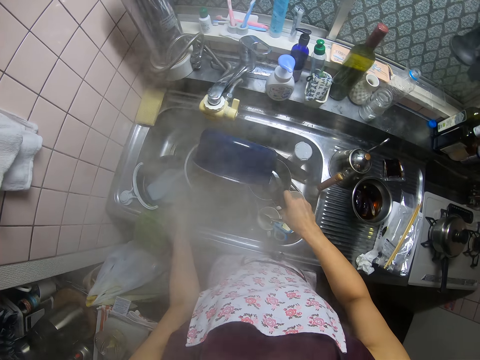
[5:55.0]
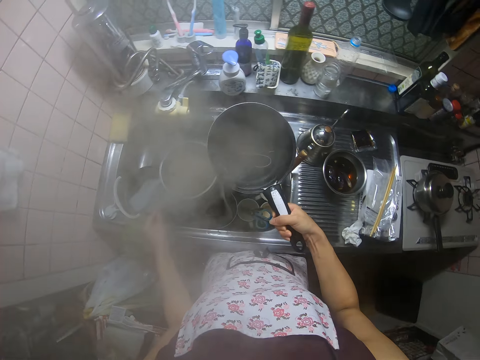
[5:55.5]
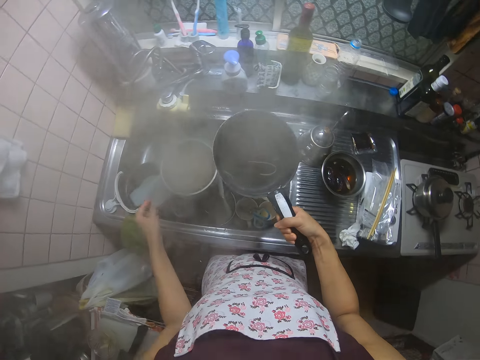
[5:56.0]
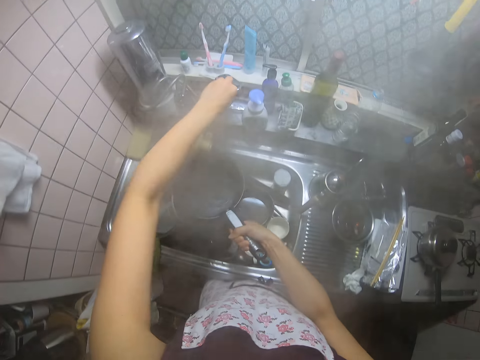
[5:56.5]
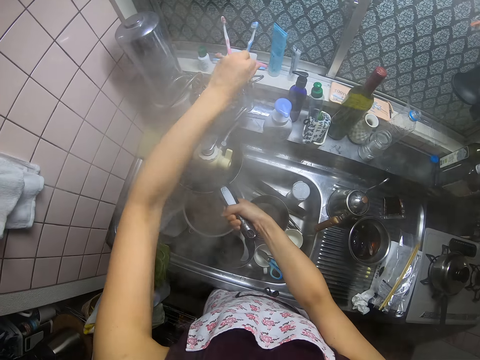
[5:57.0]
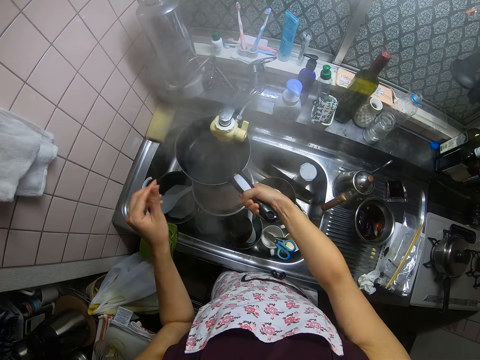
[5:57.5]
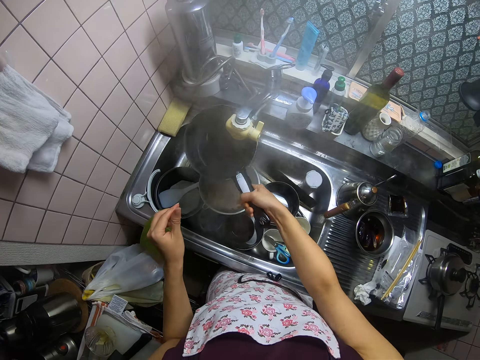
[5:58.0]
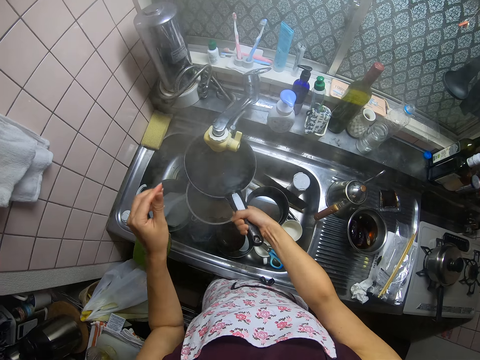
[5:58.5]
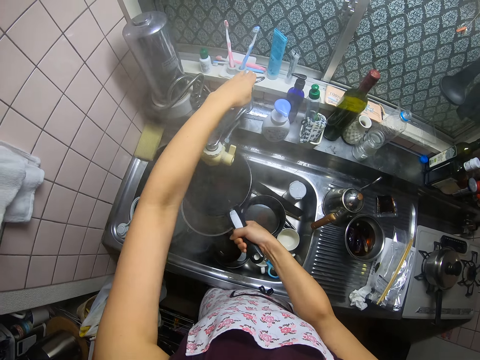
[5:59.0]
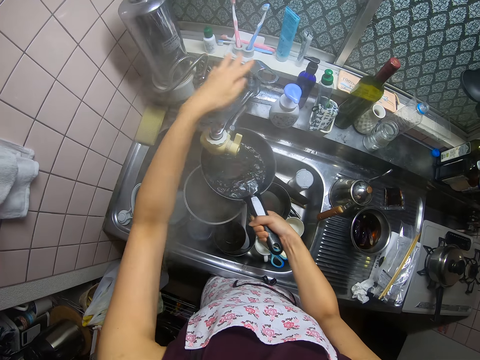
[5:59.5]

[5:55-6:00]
The camera wearer removes the cooking pan from the sieve. They stare at the sink. They open the sink tap into the pot. They rinse the cooking pan with water in the sink. They close the sink tap.

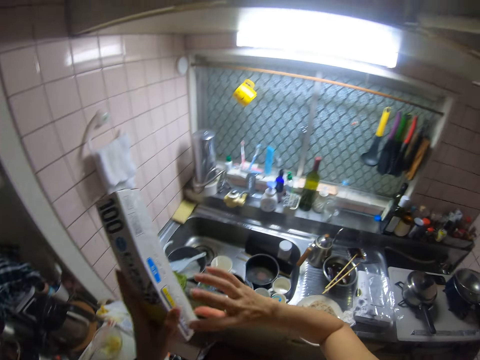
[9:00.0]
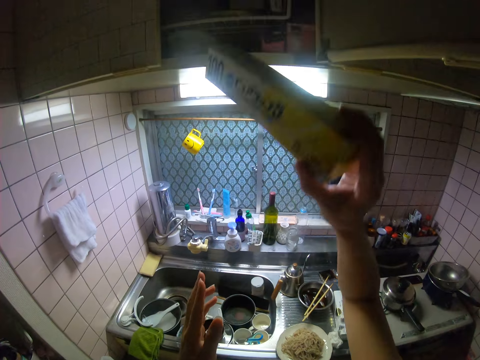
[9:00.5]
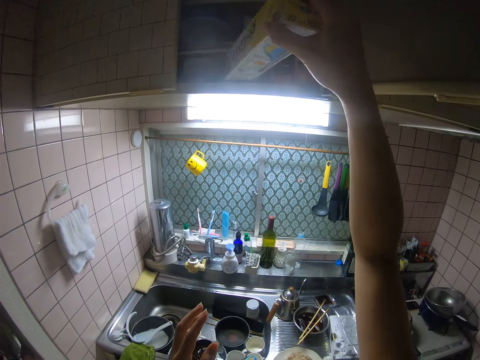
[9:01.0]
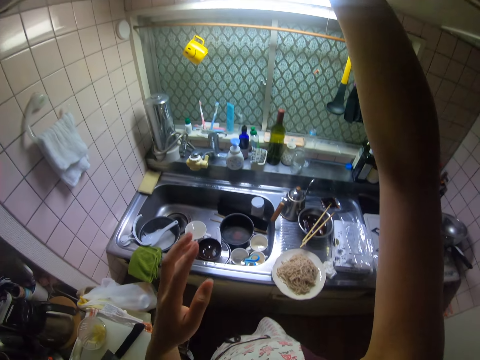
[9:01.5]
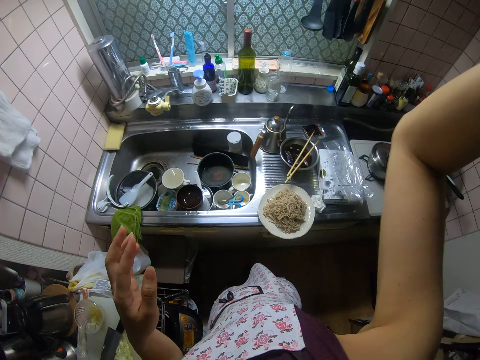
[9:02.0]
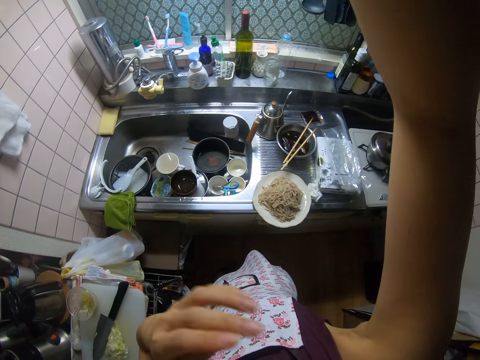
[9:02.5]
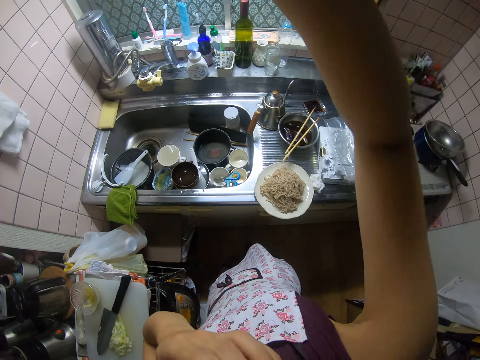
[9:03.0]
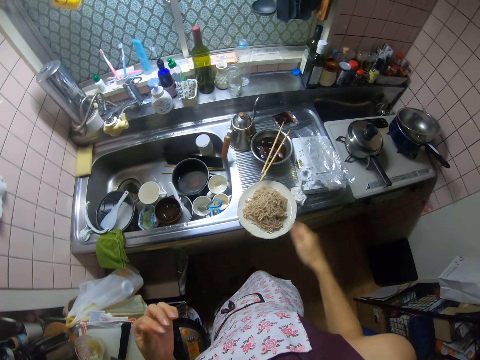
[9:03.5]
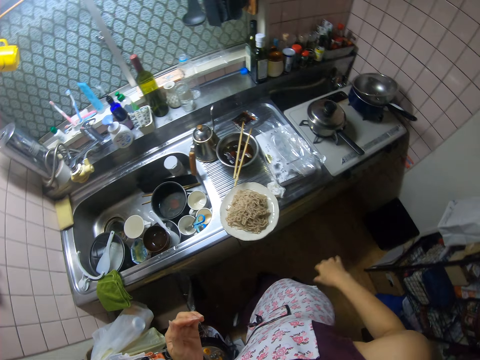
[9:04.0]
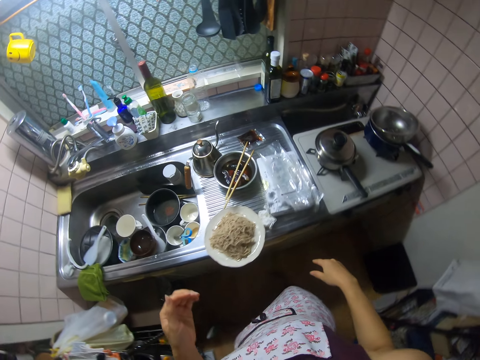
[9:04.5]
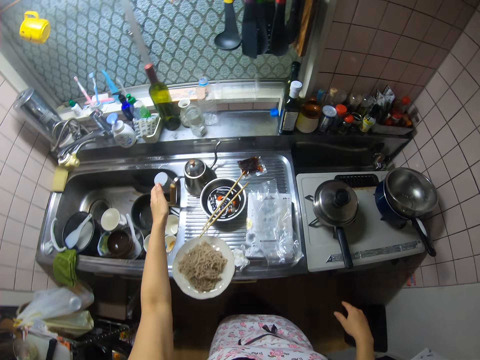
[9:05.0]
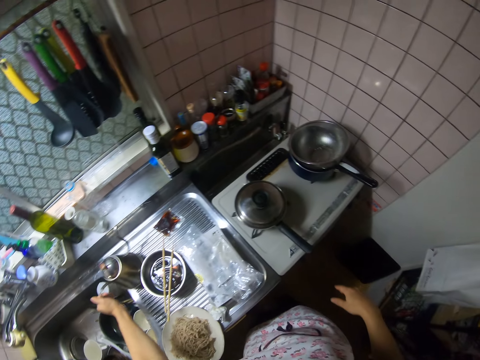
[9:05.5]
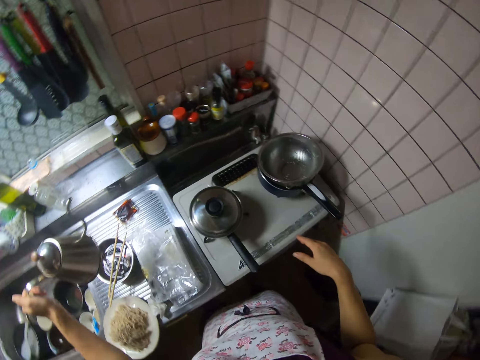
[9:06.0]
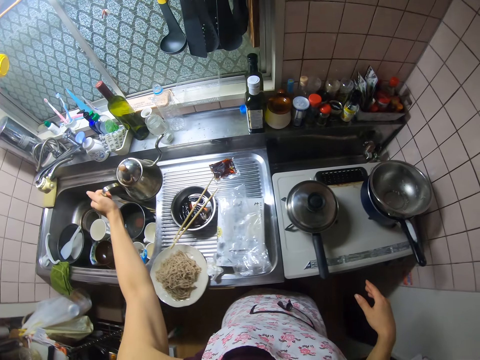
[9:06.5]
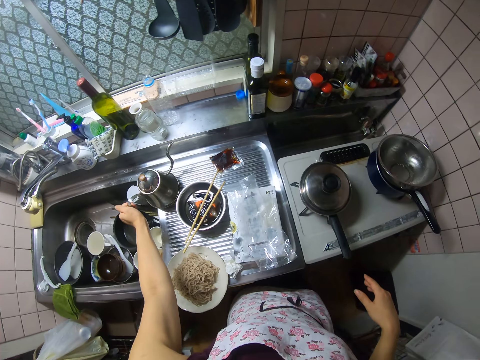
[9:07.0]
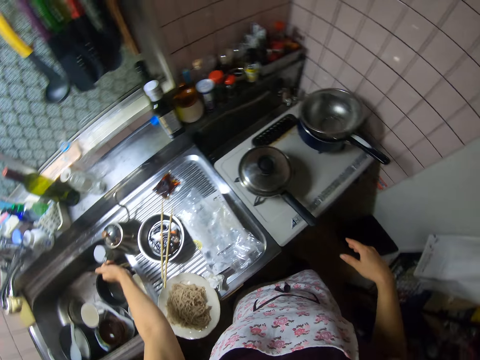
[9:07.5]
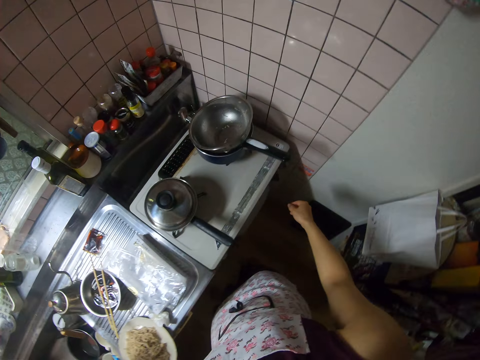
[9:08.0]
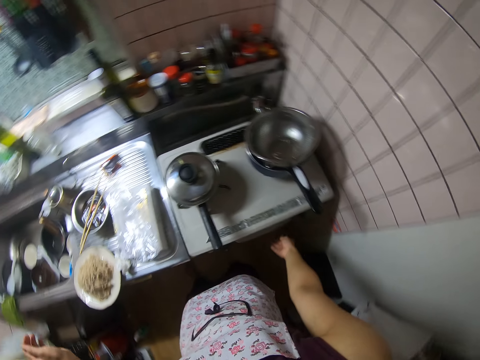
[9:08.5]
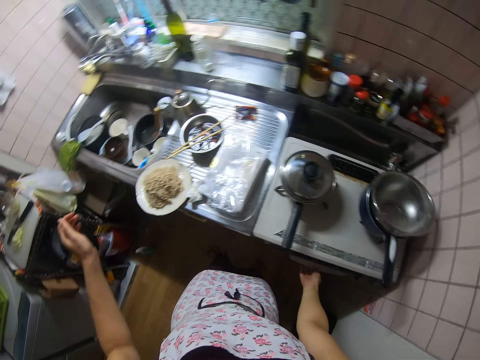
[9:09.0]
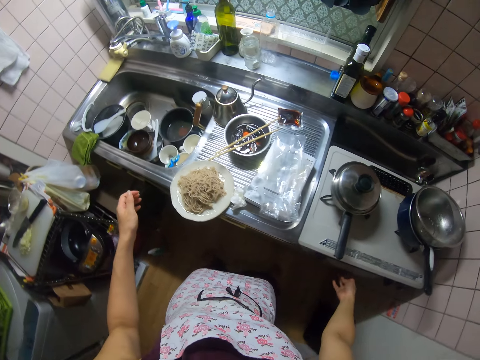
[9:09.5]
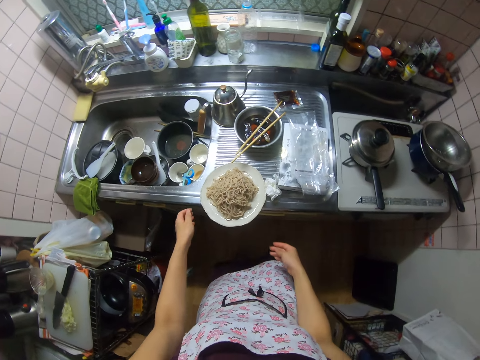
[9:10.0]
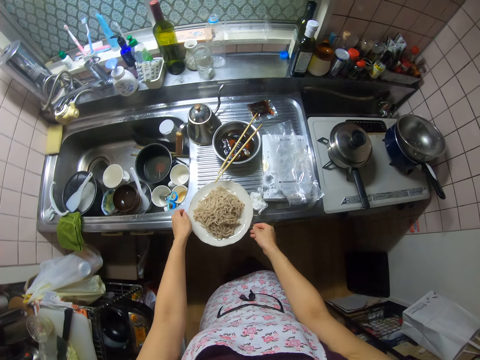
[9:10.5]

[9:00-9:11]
The camera wearer puts the pallet wrap pack back in the top shelf. They move the hand. They pick up the kettle from the sink. They put the kettle back on the sink. They open the oven, close the oven and leave the oven.

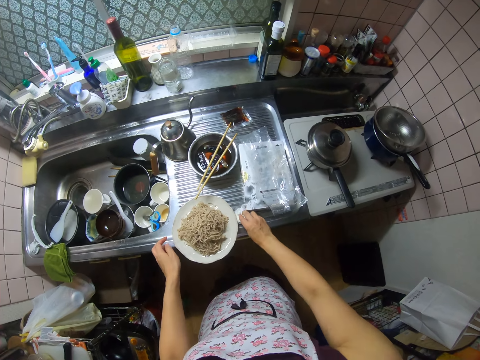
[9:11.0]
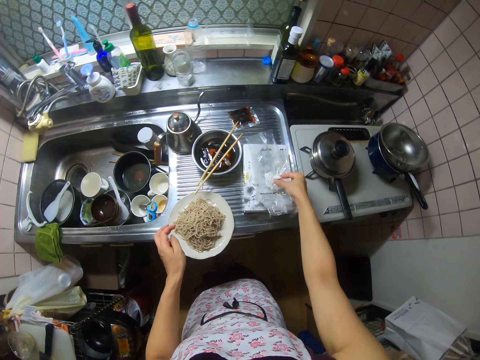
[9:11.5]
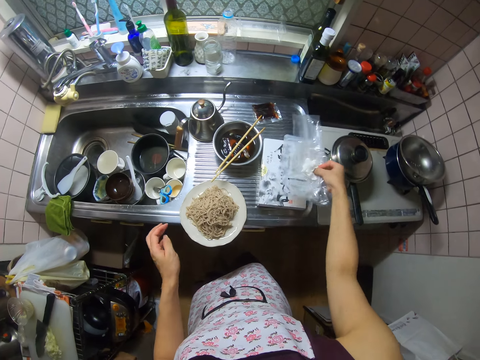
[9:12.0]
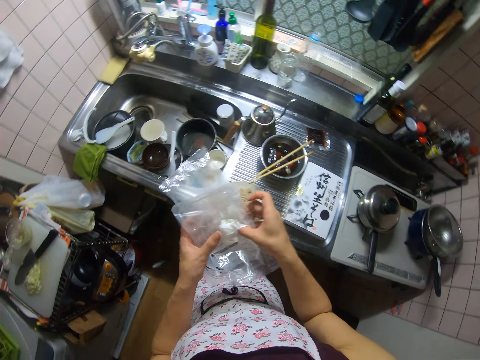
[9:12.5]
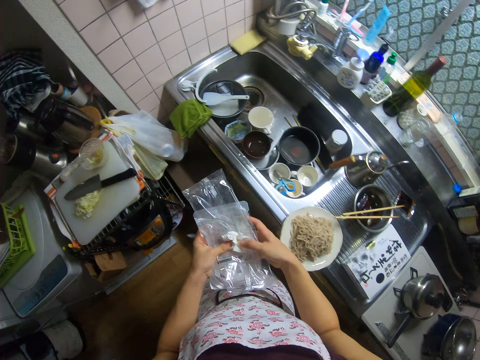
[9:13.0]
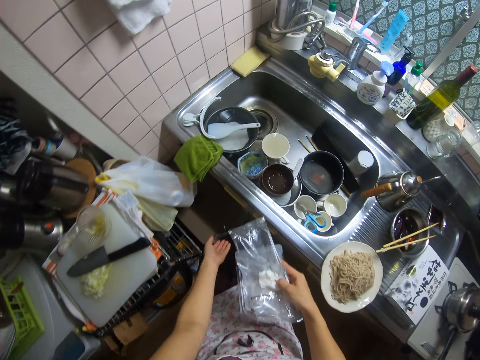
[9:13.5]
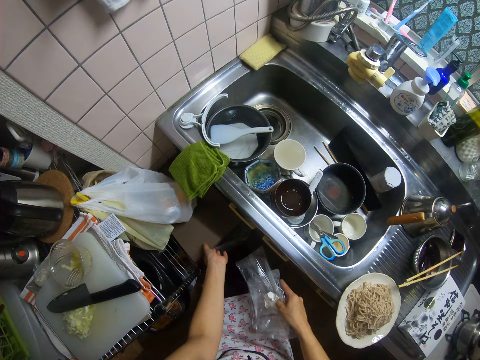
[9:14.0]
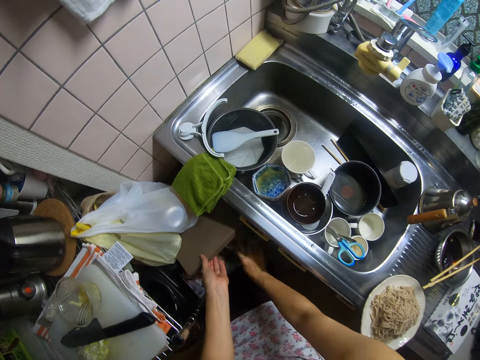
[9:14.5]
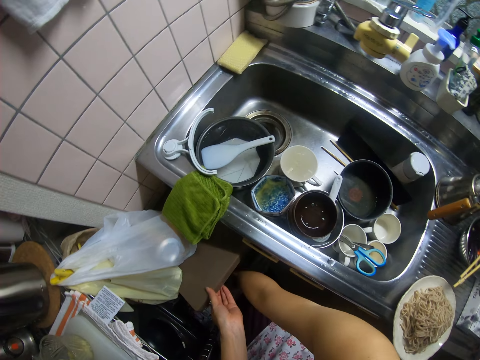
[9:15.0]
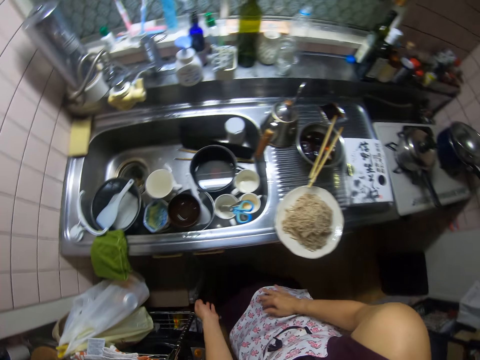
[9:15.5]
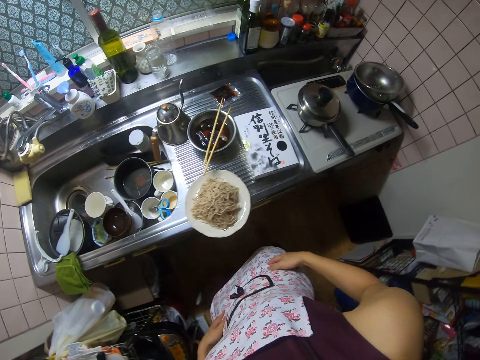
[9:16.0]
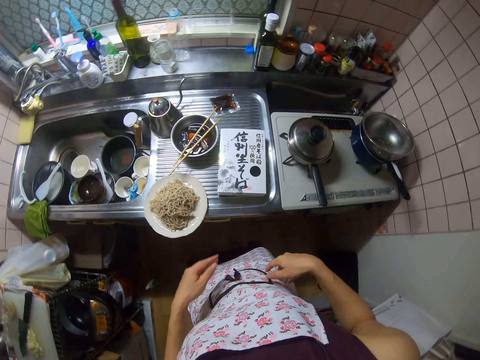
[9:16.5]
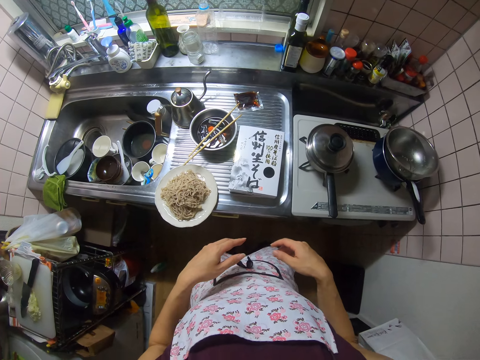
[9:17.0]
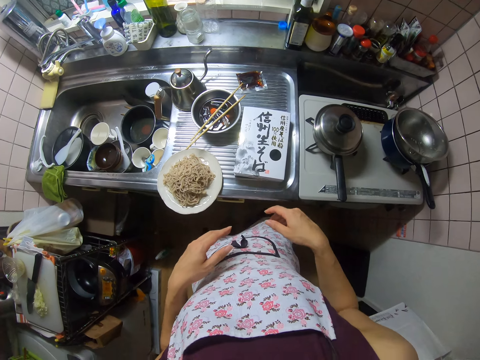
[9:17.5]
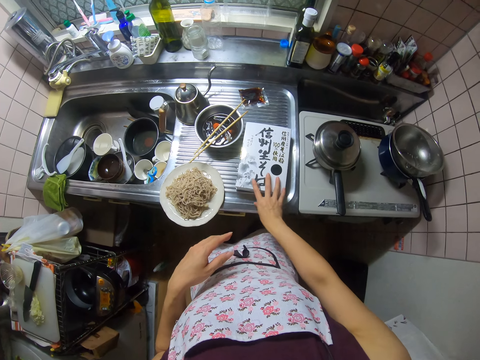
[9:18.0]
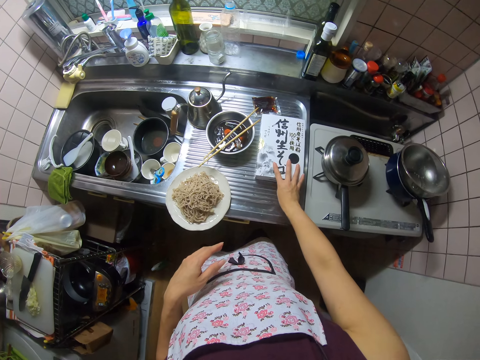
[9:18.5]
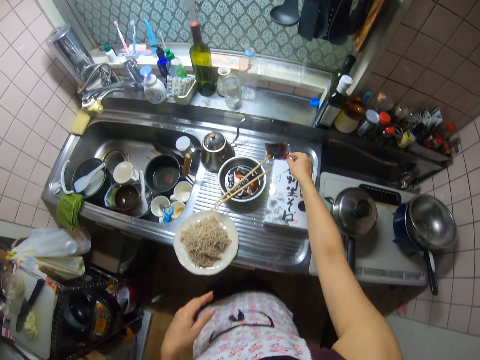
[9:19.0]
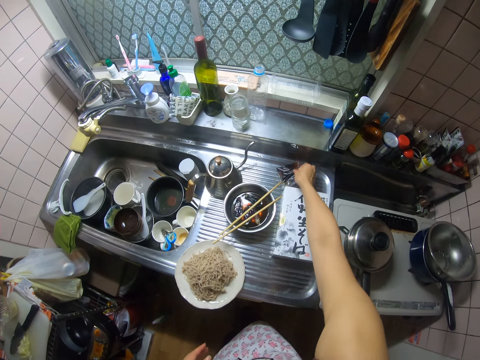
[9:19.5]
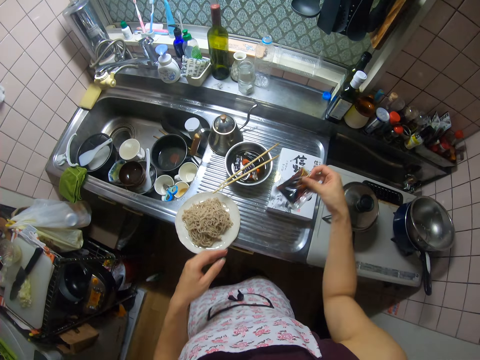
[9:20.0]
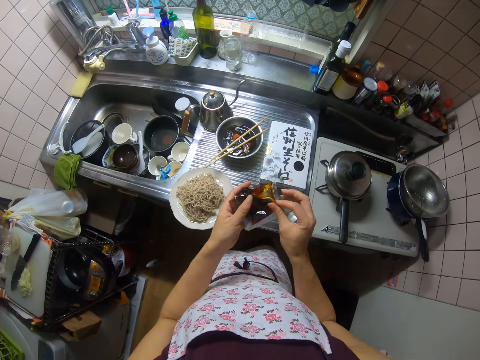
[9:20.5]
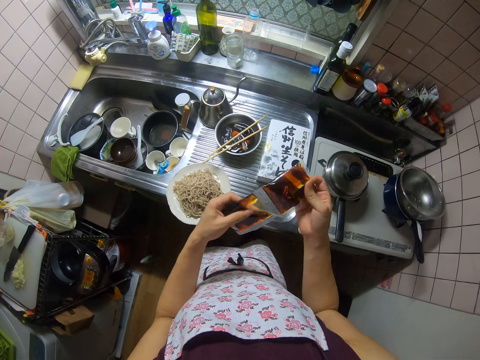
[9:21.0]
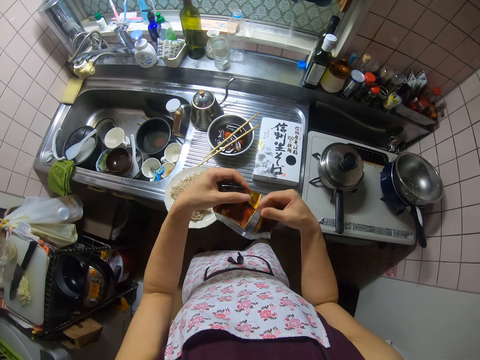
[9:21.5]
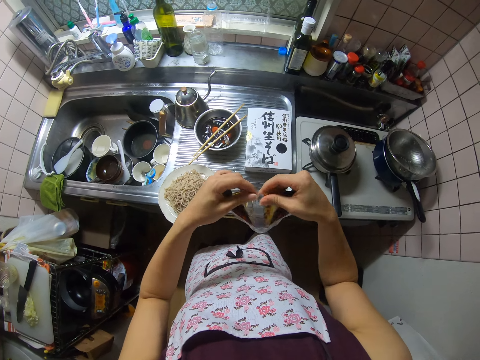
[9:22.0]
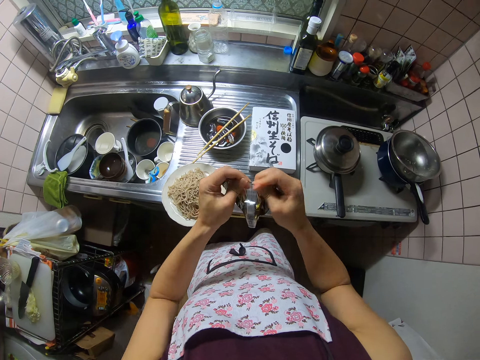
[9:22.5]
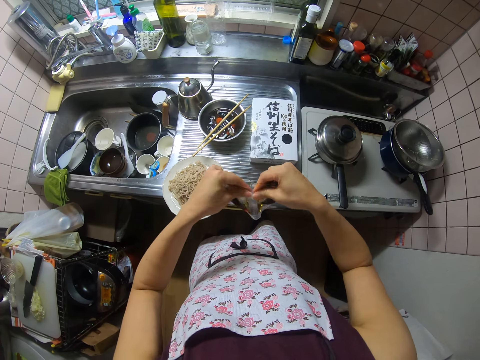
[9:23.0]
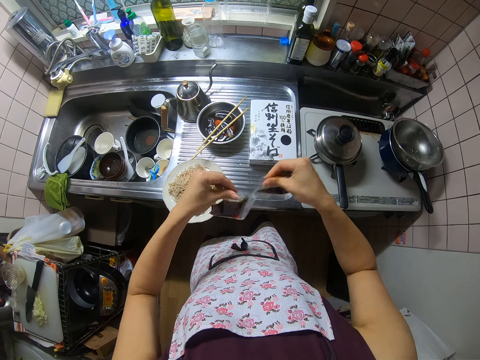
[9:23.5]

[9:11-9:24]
The camera wearer picks up a tissue beside the plate of noodles. She picks the nylon on the box with the tissue. She holds the tissue and the nylon. She puts the tissue and nylon in a trash can beside the sink. She opens the kitchen dust bin. She cleans her hand on her apron. She moves around the kitchen. She moves the box on the sink. She picks up two sachets of sauce from the sink. She separates the two sachets of sauce. She cuts a sachet with a hand.
